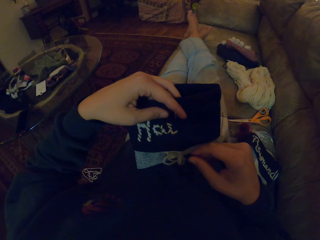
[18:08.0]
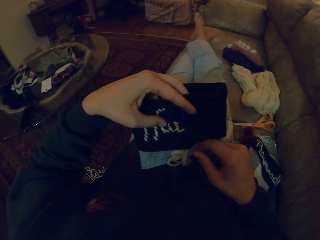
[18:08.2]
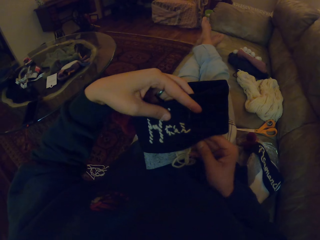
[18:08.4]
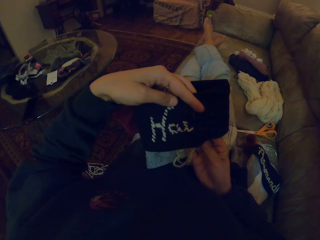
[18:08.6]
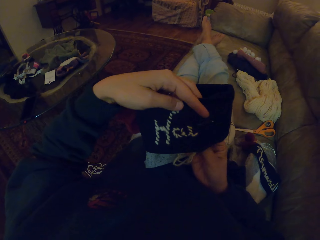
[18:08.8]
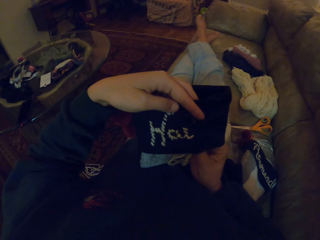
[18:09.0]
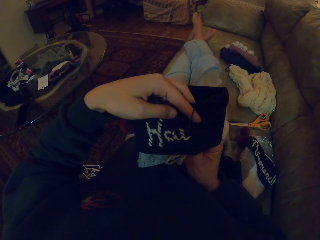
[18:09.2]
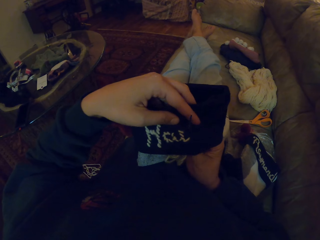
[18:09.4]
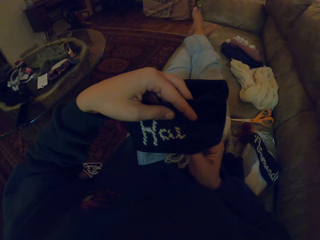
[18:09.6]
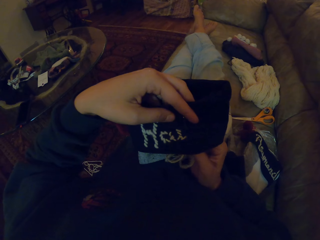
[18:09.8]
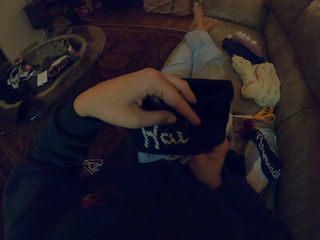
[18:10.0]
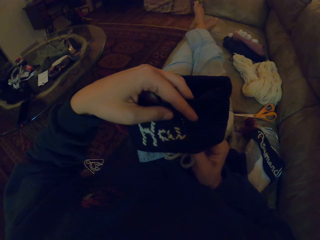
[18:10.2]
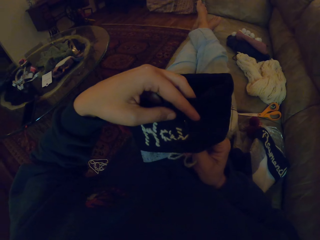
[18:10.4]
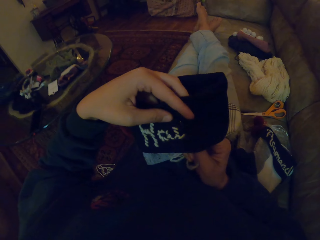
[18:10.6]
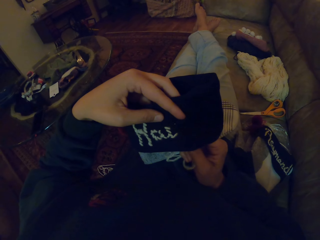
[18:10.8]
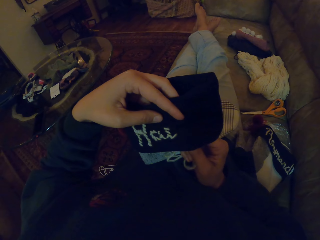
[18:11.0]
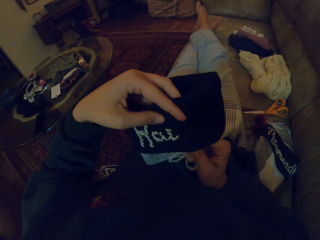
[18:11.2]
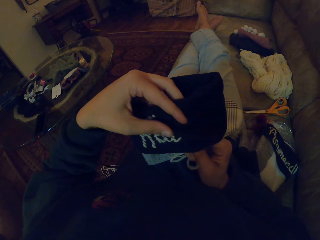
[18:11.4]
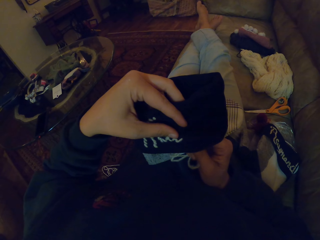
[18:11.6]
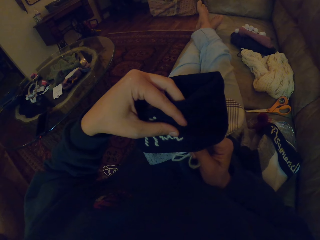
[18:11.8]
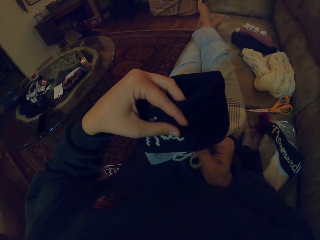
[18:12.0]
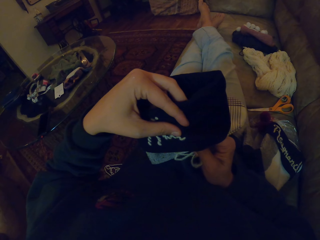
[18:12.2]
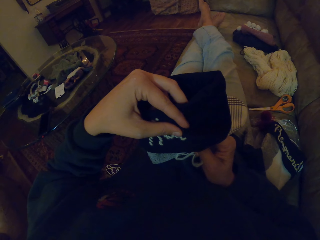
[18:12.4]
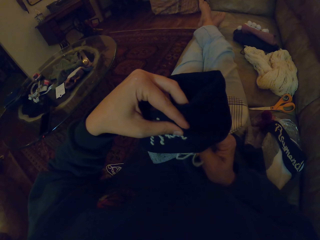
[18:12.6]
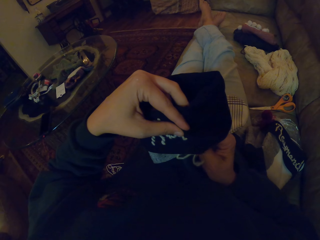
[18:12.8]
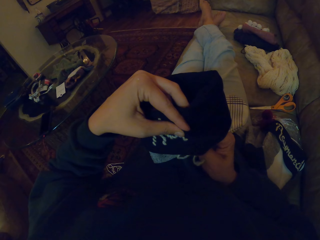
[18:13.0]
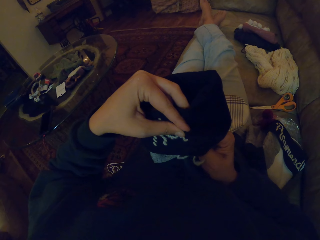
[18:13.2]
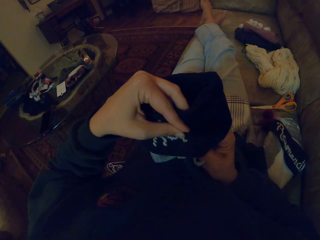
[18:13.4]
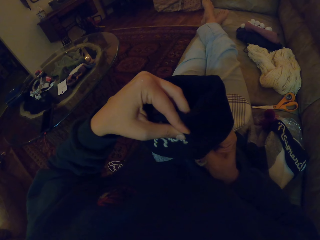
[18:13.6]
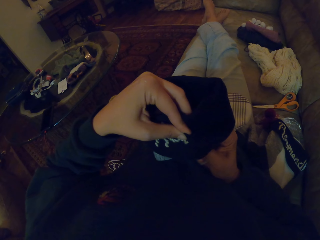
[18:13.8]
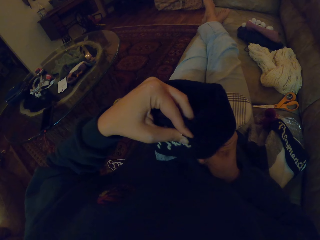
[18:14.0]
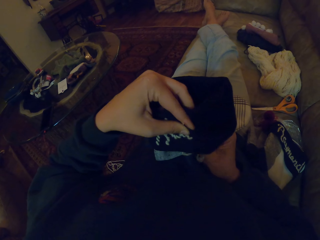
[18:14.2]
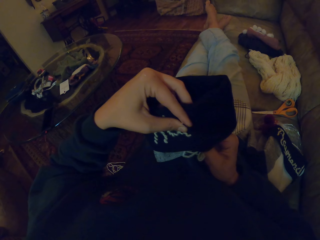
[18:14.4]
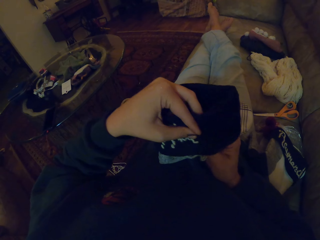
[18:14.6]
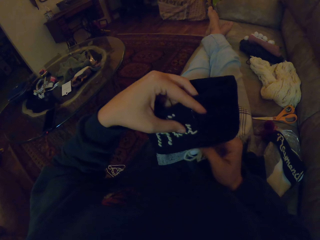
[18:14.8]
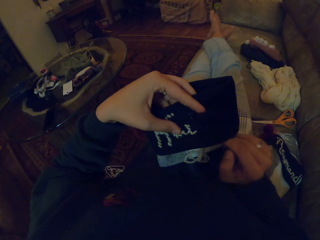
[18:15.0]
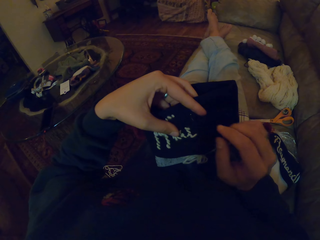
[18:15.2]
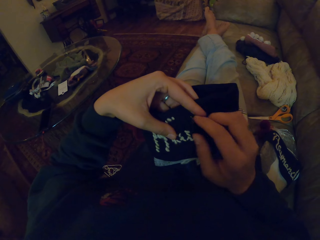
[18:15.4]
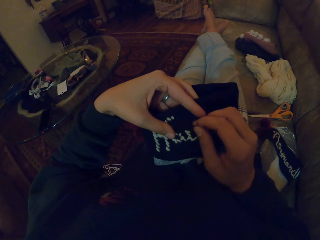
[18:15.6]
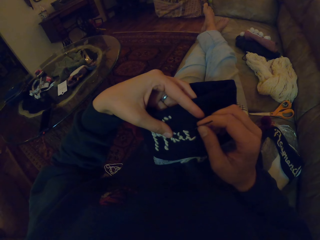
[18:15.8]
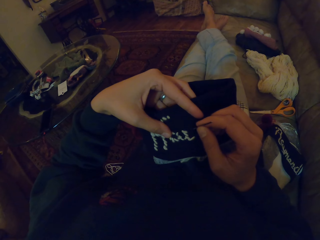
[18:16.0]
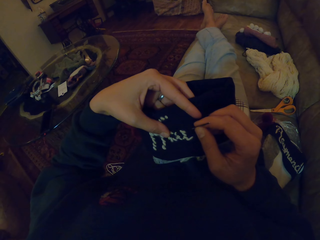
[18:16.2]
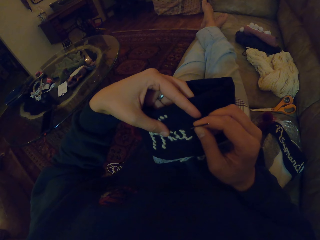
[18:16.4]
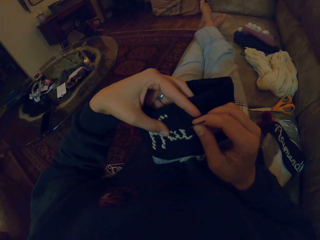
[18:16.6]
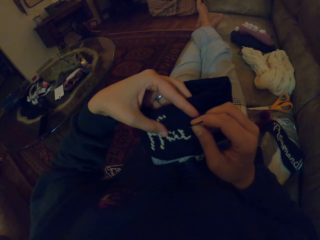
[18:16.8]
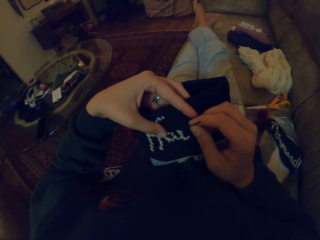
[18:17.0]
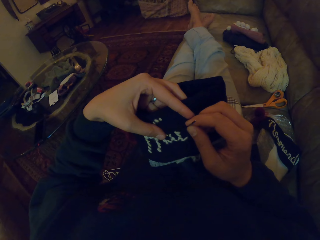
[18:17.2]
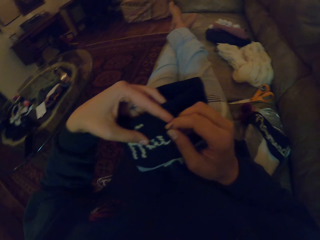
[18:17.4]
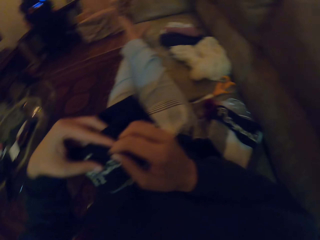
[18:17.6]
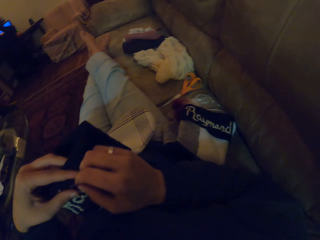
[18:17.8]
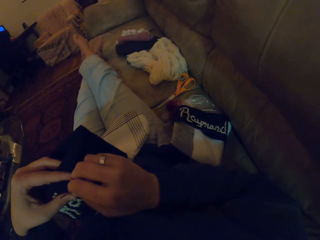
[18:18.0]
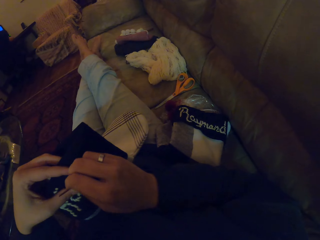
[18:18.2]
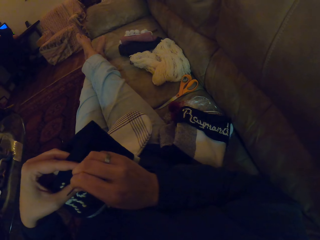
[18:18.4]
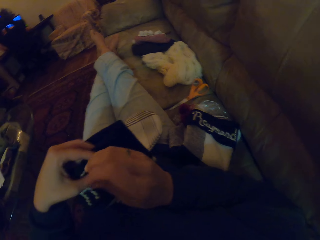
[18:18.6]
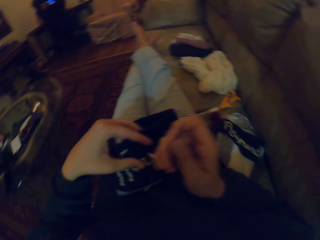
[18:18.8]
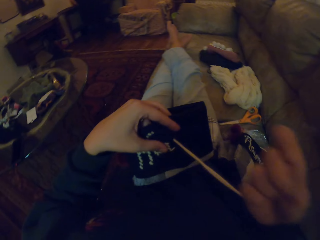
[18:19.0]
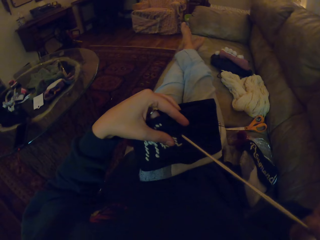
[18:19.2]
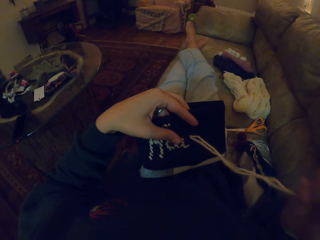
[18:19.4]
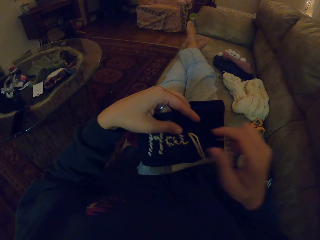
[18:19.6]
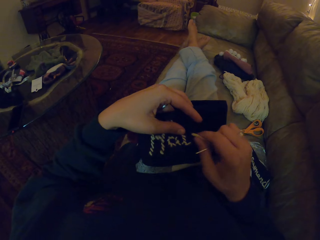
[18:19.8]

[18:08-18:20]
The camera wearer pulls the needle.

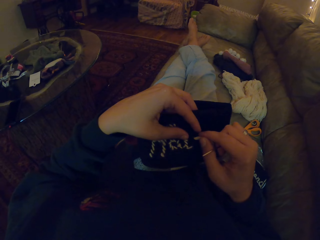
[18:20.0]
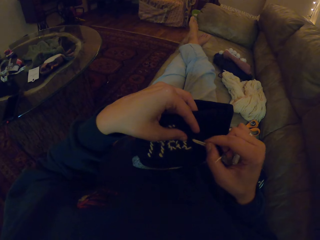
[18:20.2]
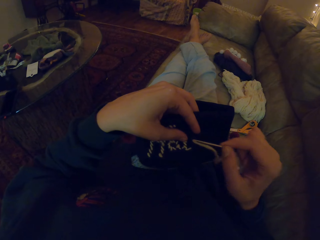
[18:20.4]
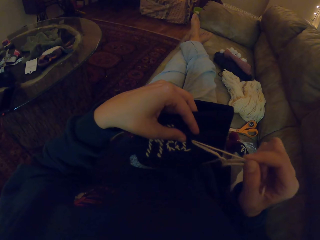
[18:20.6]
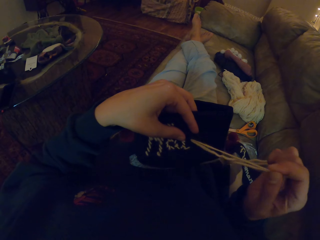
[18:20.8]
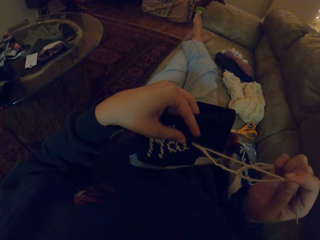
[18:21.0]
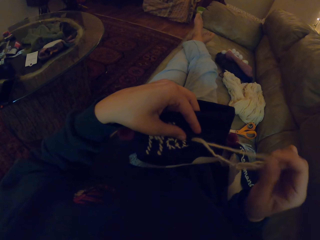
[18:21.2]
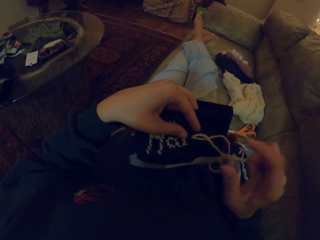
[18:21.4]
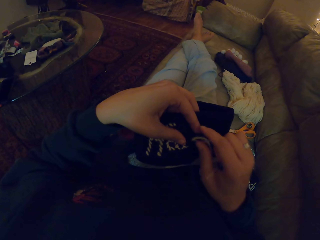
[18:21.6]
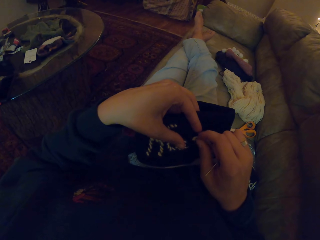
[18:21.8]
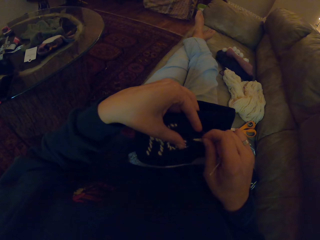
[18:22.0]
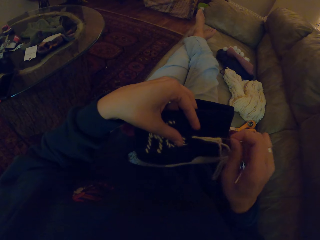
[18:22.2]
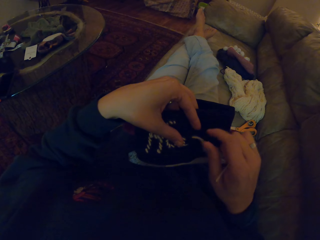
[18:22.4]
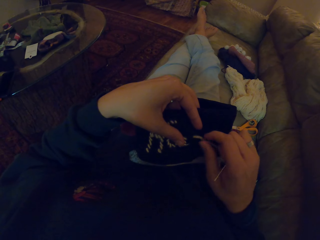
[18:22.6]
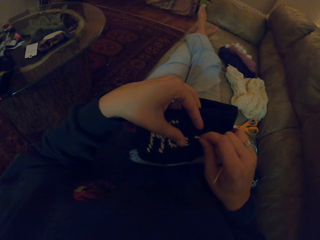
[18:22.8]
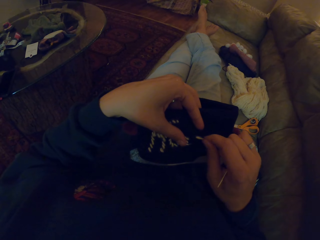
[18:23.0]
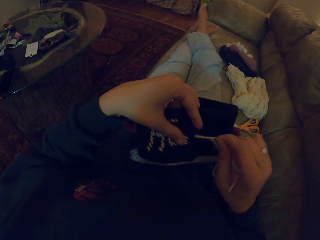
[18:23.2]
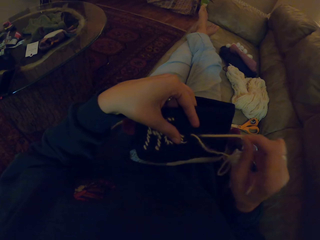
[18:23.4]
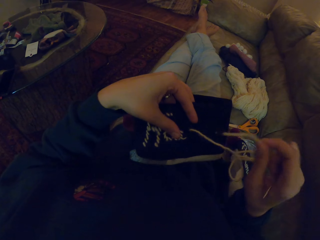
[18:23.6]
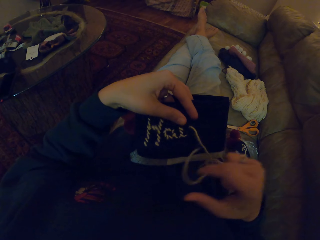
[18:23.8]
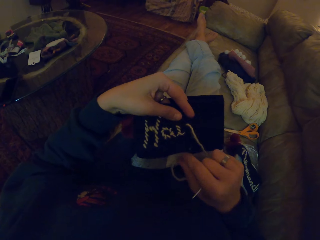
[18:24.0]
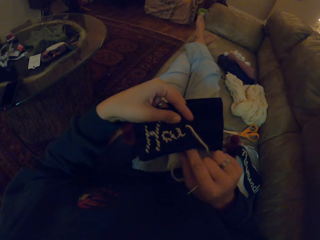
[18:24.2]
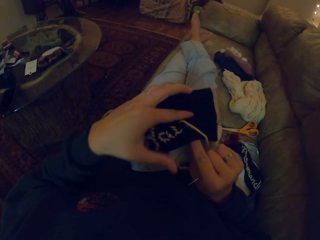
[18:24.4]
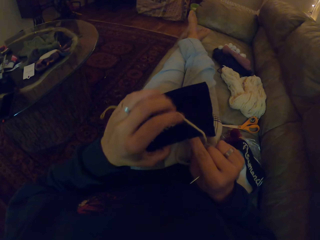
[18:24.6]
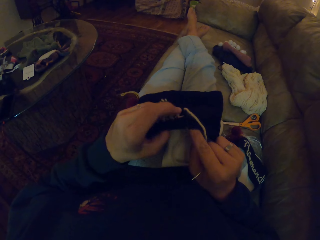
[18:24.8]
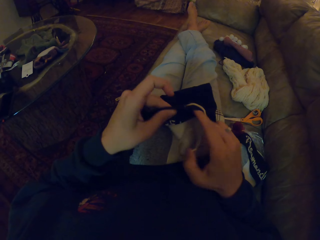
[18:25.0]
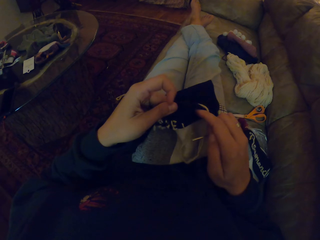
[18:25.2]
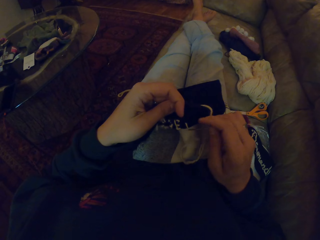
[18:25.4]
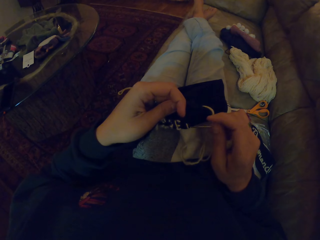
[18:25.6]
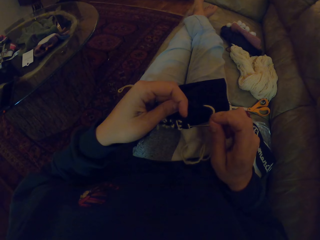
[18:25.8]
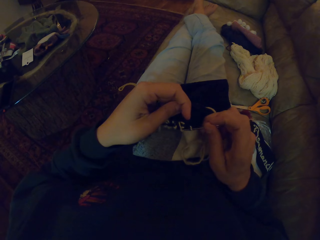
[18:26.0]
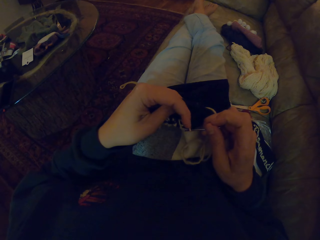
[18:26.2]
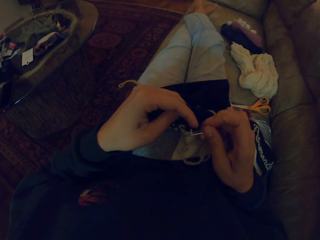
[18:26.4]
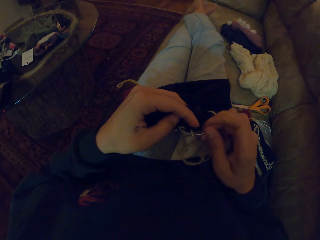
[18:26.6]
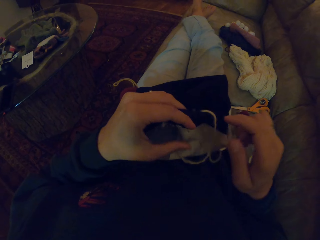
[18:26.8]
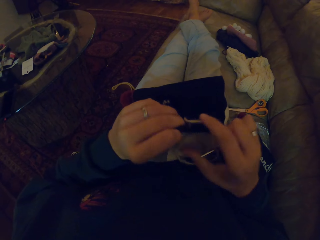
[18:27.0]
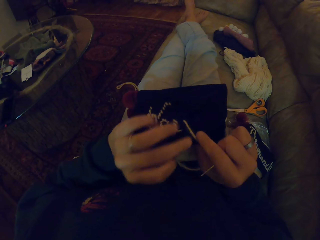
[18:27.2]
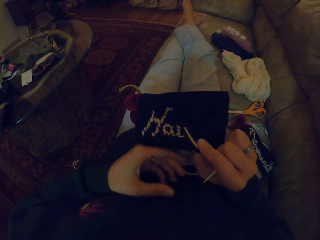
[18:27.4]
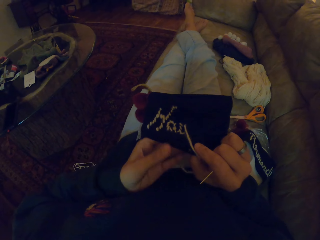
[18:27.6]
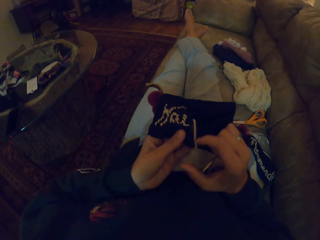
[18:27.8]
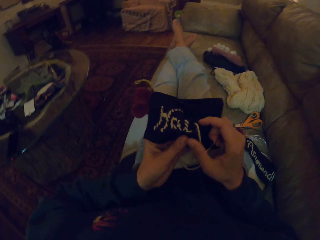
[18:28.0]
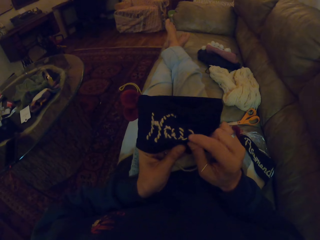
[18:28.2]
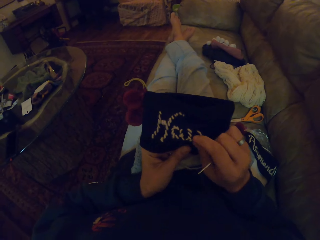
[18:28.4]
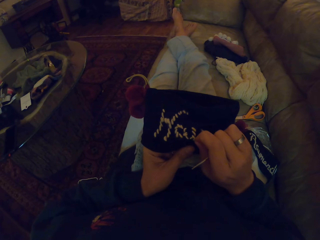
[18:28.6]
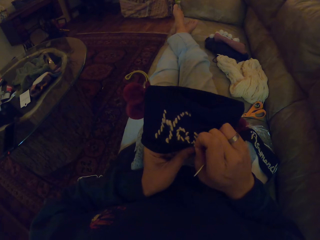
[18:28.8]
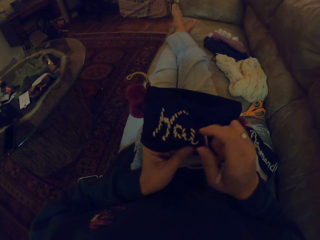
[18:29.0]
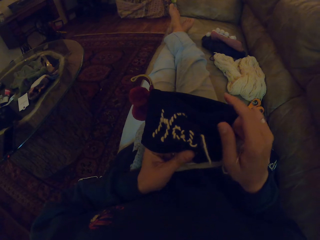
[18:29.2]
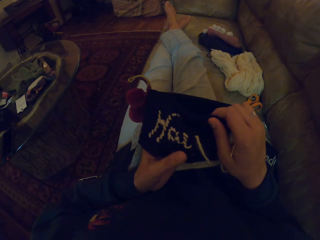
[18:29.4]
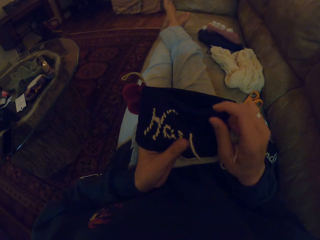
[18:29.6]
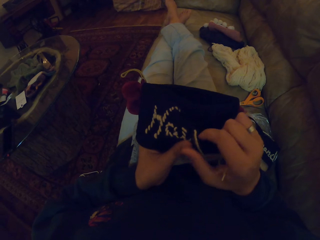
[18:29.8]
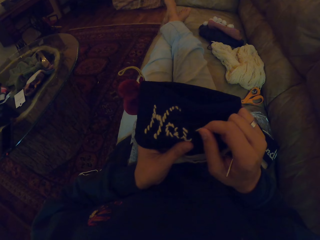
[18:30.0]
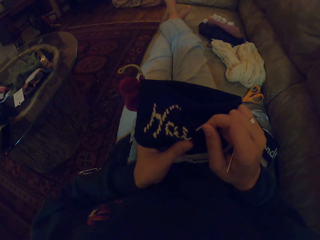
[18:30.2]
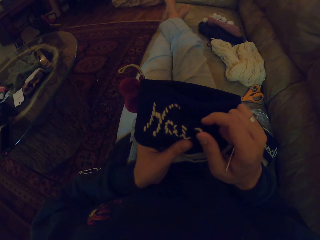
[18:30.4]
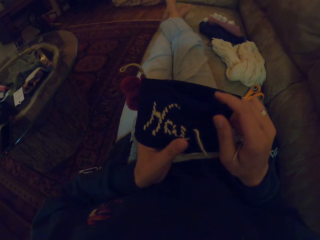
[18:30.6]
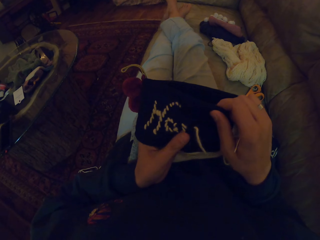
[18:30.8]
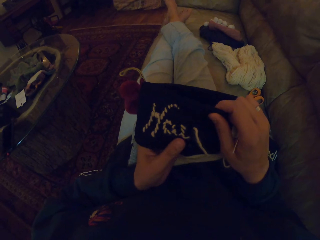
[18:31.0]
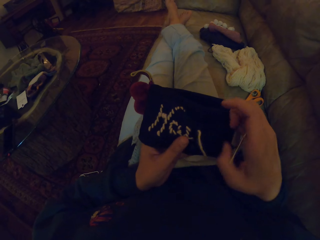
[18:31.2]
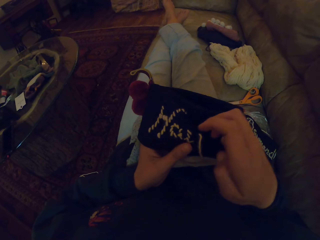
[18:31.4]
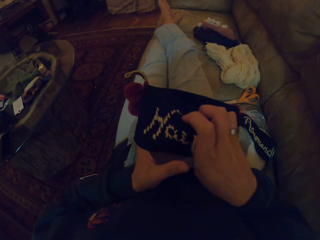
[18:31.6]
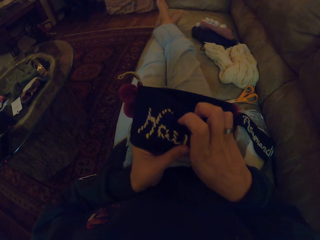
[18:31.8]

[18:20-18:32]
The camera wearer pulls the thread. They turn the fabric. They sew the fabric. They hold the bag. They turn the fabric. They pull the thread.
